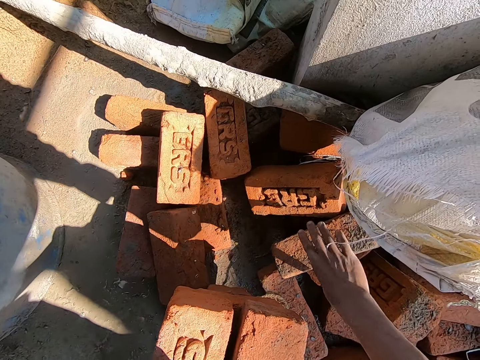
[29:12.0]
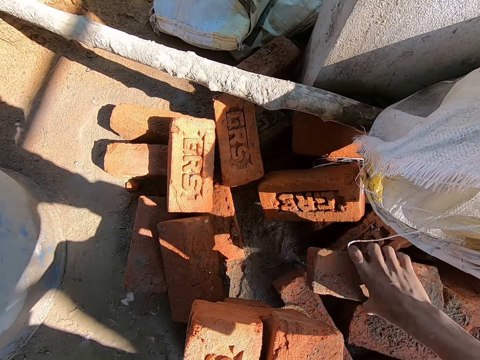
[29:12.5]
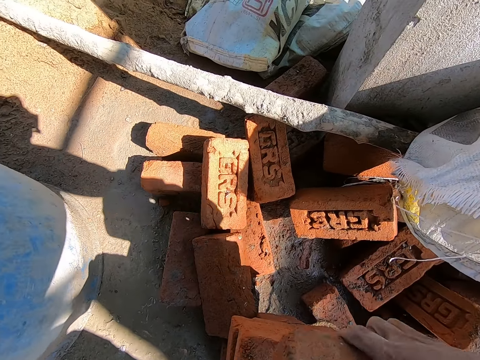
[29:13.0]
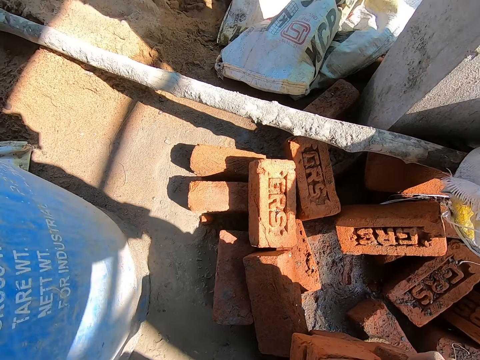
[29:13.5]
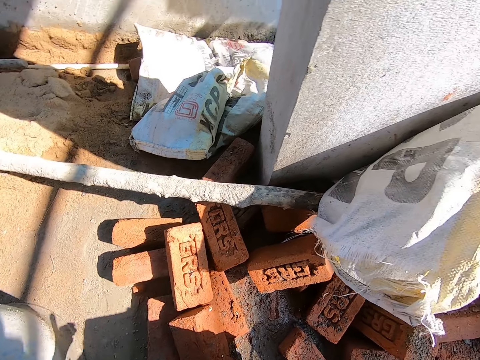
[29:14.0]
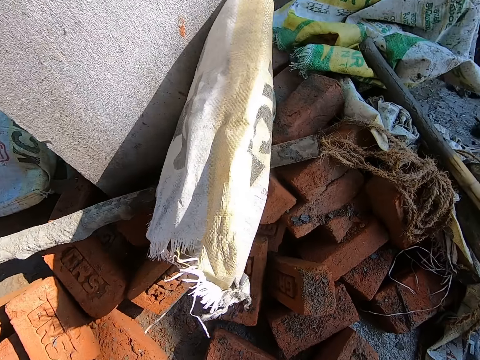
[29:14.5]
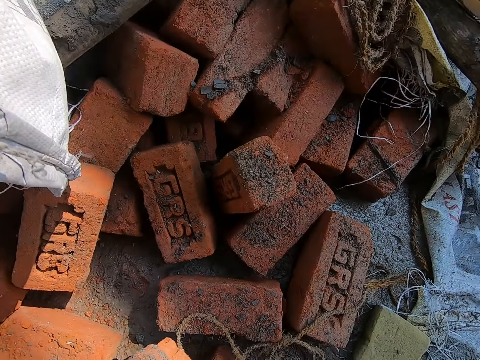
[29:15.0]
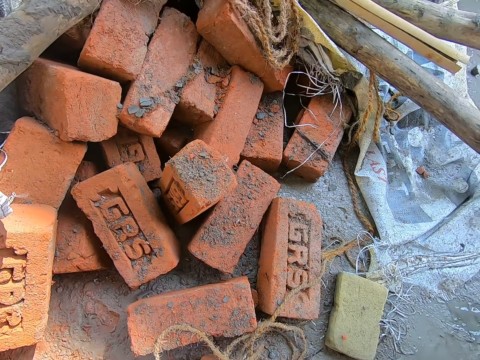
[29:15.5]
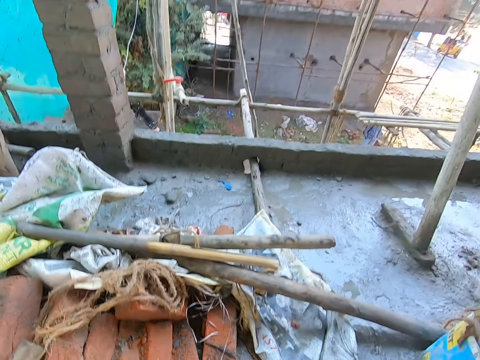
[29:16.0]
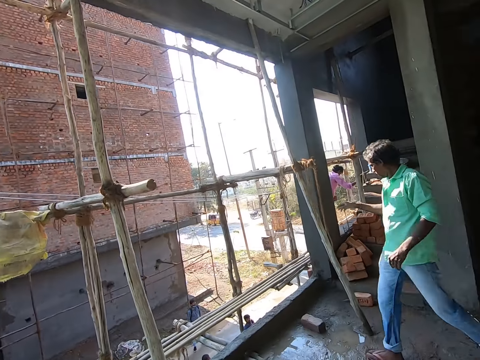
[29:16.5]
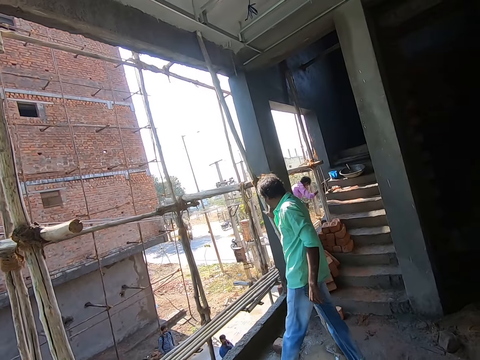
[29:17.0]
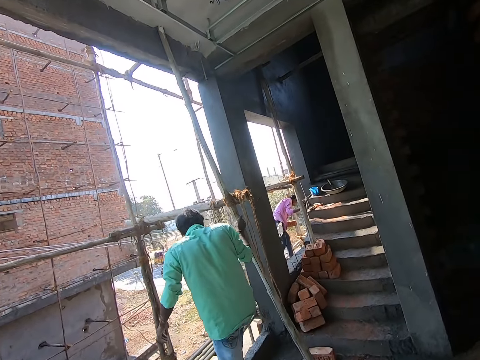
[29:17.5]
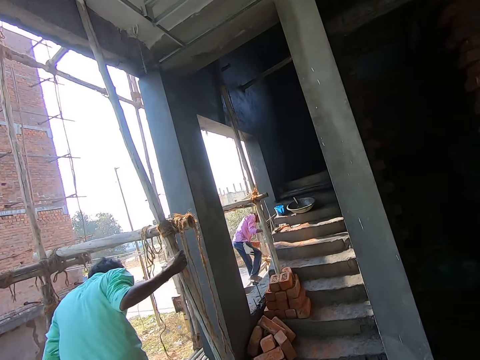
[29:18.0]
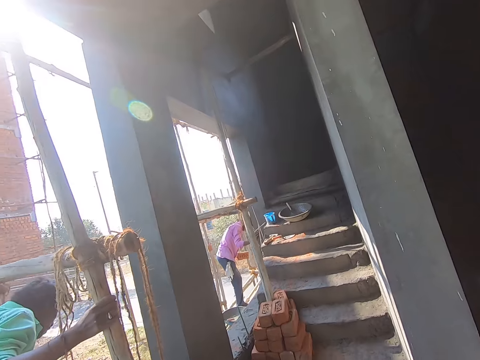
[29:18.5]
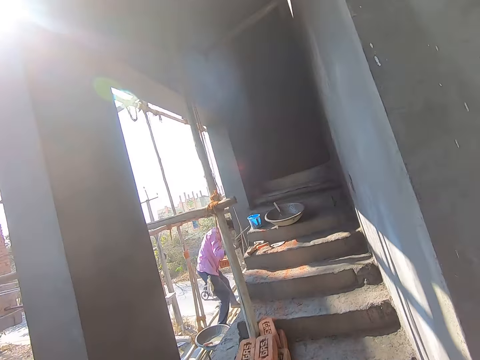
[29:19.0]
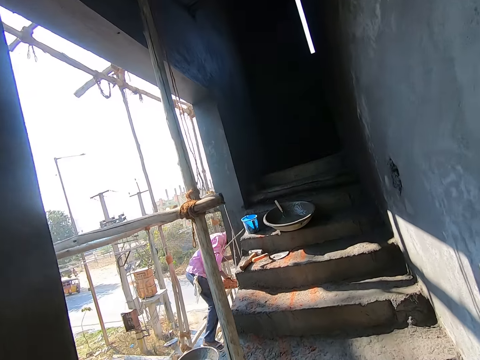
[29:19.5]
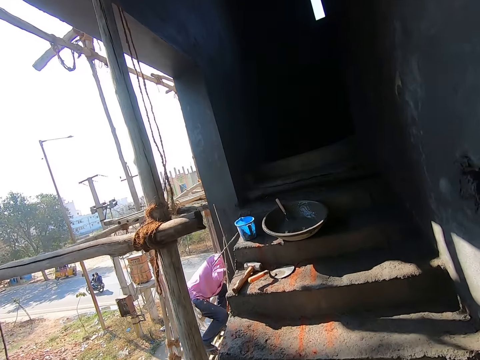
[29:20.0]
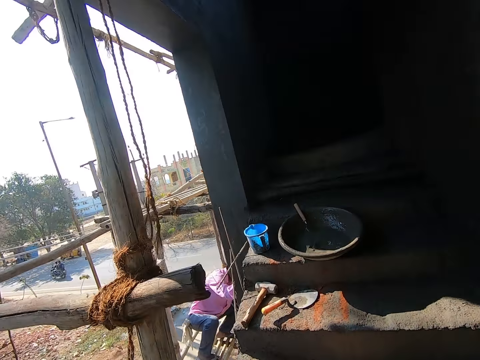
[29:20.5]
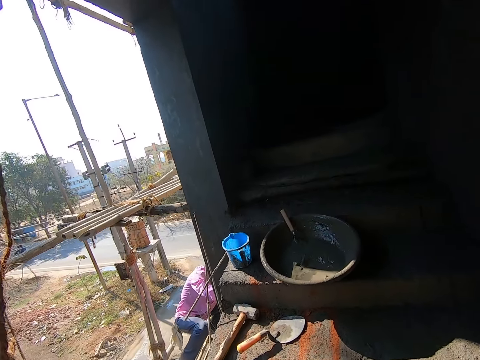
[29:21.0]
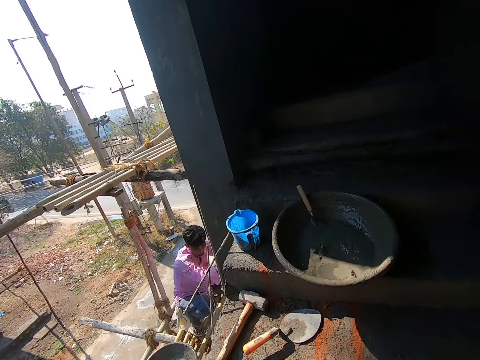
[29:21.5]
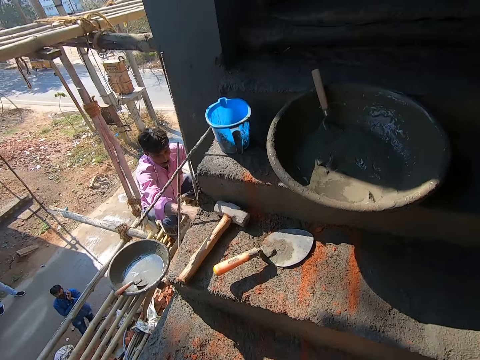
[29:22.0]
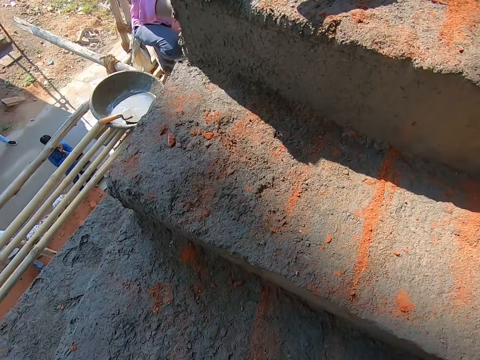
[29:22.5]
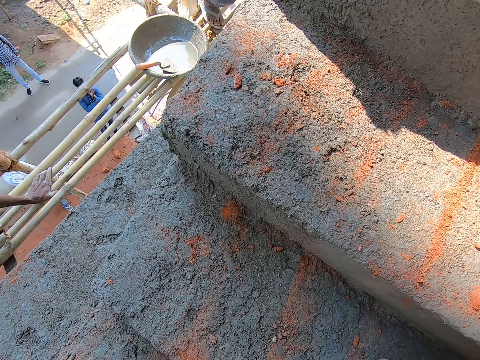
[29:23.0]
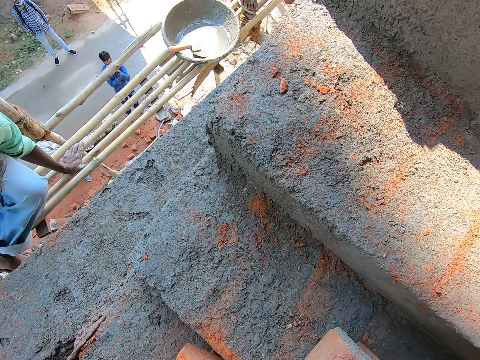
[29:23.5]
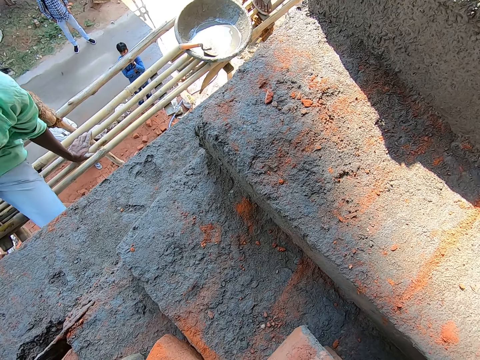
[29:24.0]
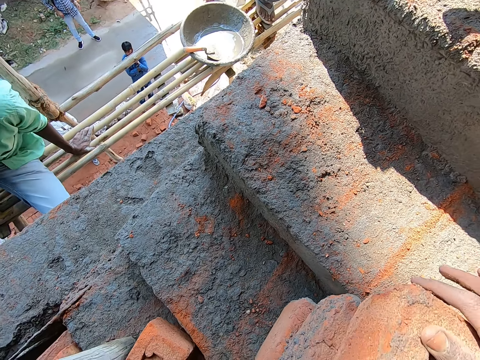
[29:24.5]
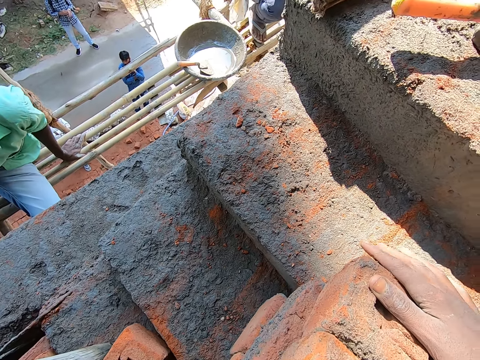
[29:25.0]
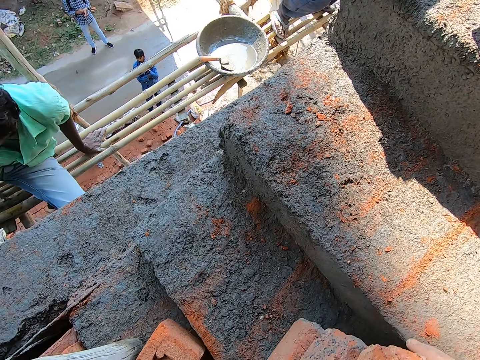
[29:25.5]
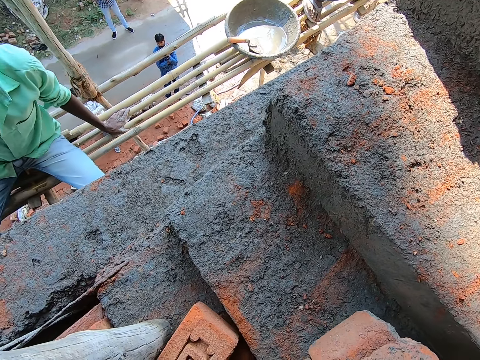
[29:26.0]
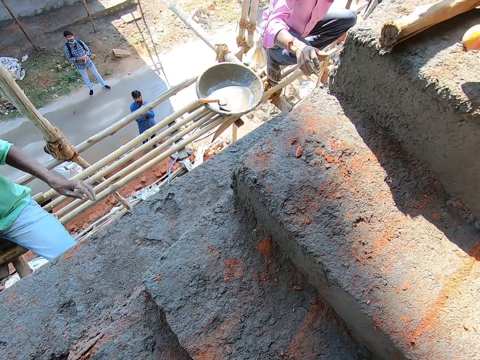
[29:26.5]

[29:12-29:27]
The camera wearer grabs a brick from the pile of bricks with his right hand. He drops the brick on the stack of bricks with his right hand. He lifts the bricks and turns around. A man holds a bamboo stick with his right hand. The camera wearer walks. The man sits on the bamboo scaffolding. The camera wearer puts the bricks down. He holds some bricks with both hands.

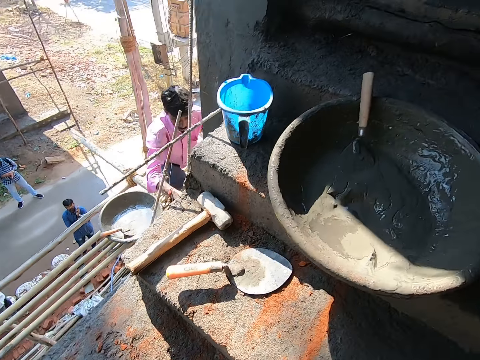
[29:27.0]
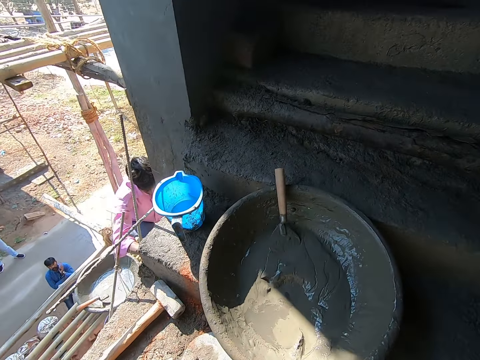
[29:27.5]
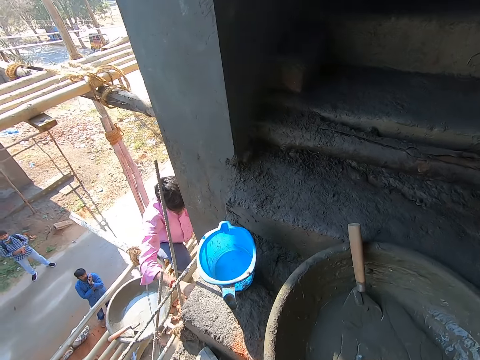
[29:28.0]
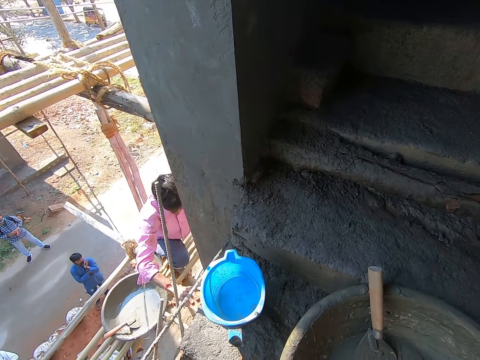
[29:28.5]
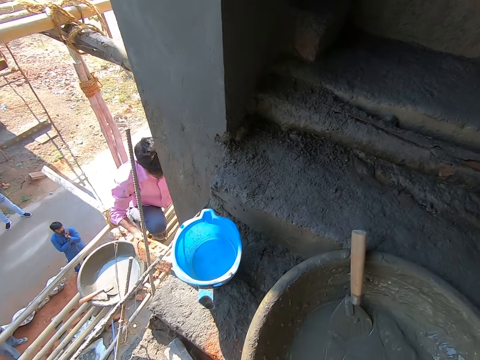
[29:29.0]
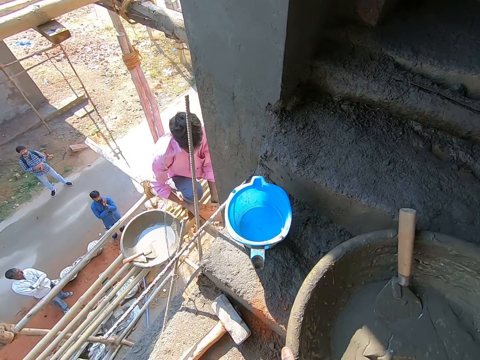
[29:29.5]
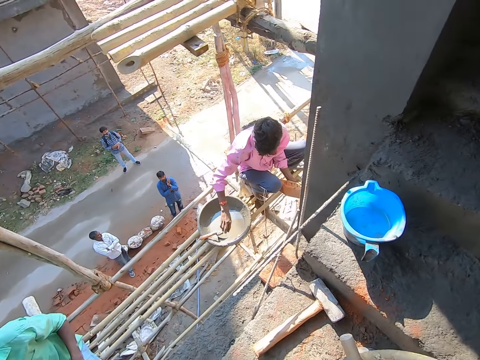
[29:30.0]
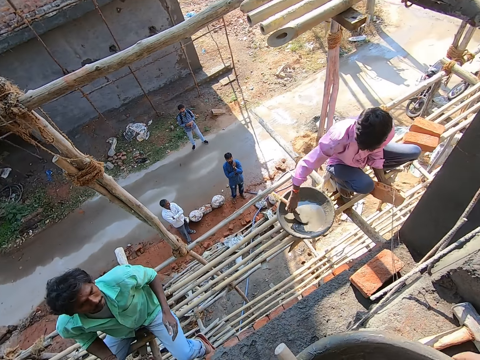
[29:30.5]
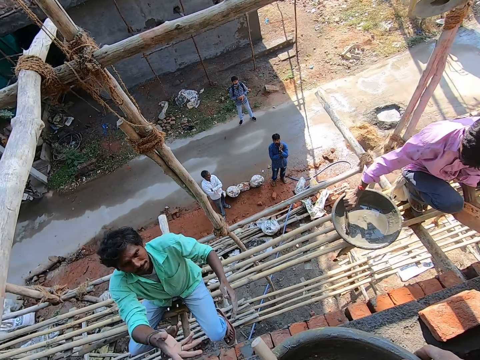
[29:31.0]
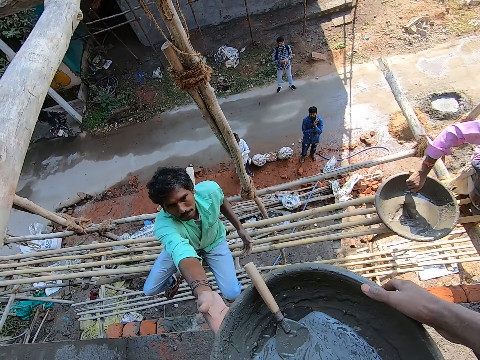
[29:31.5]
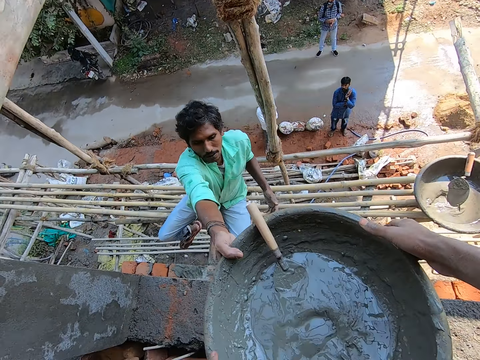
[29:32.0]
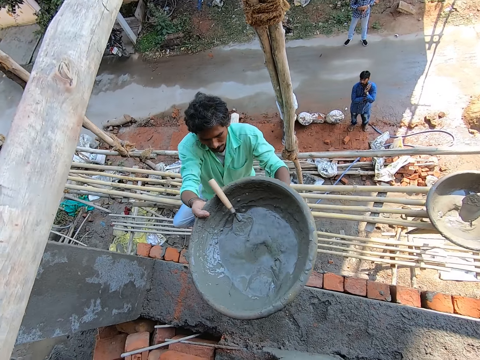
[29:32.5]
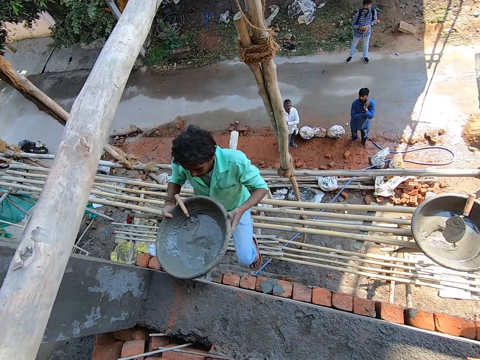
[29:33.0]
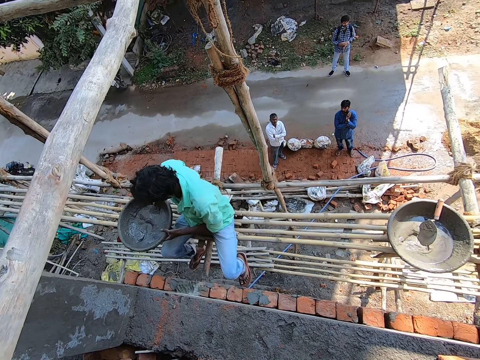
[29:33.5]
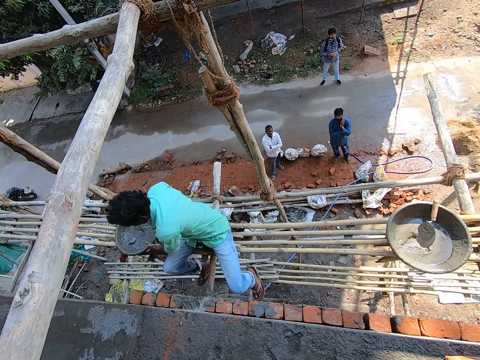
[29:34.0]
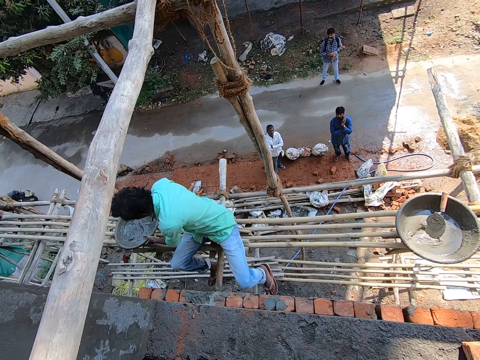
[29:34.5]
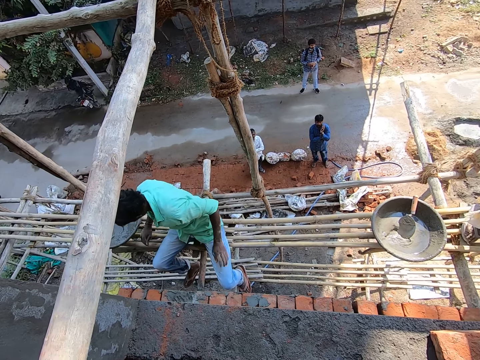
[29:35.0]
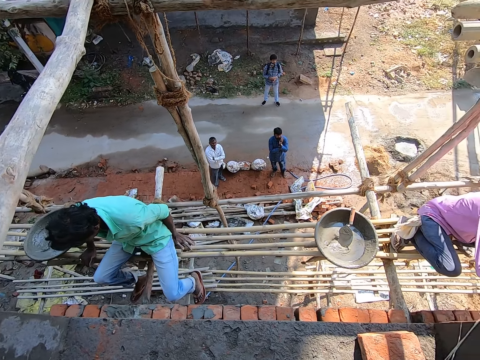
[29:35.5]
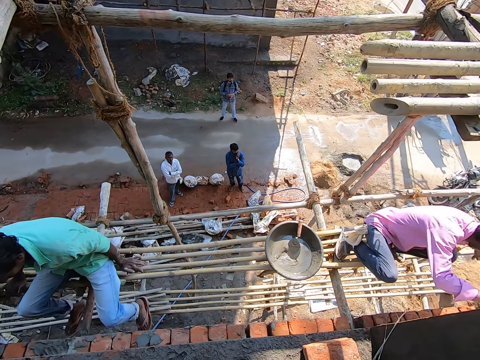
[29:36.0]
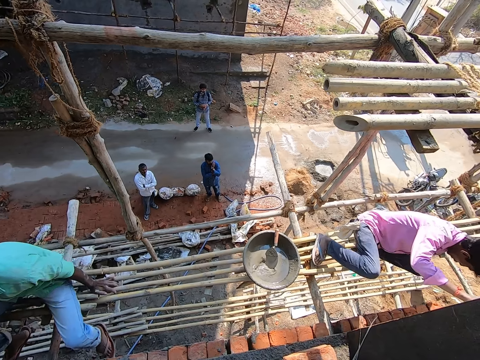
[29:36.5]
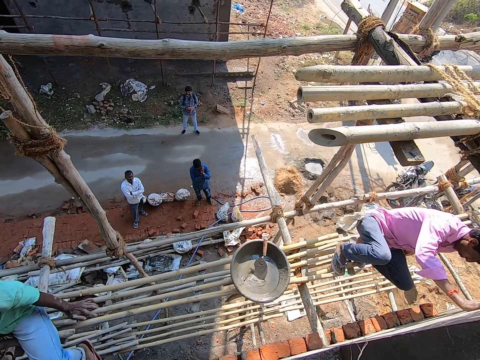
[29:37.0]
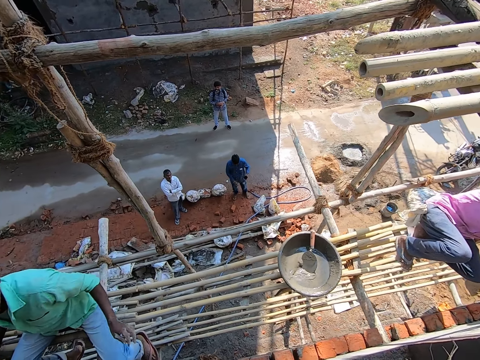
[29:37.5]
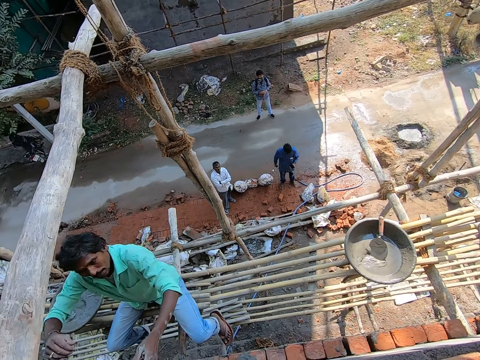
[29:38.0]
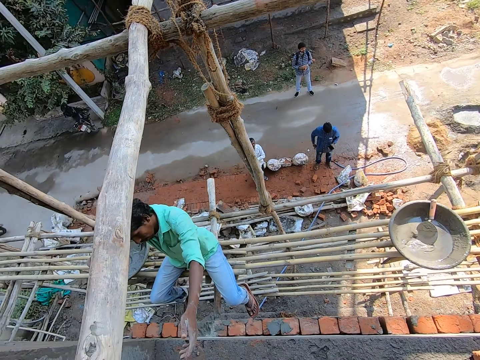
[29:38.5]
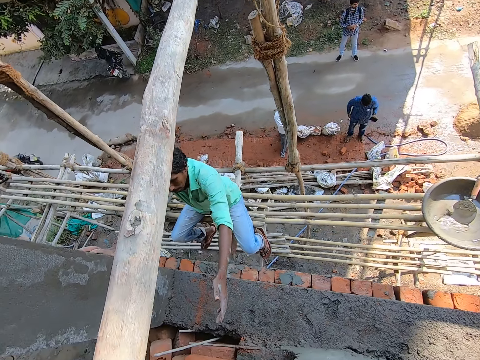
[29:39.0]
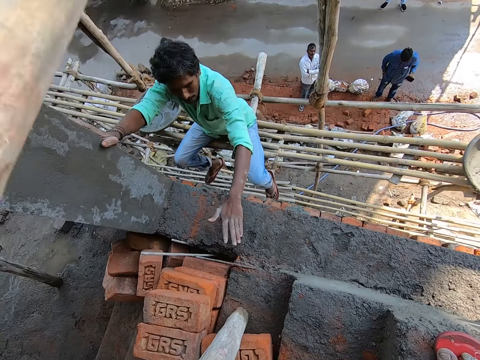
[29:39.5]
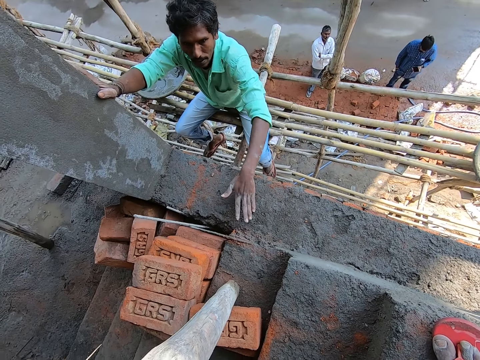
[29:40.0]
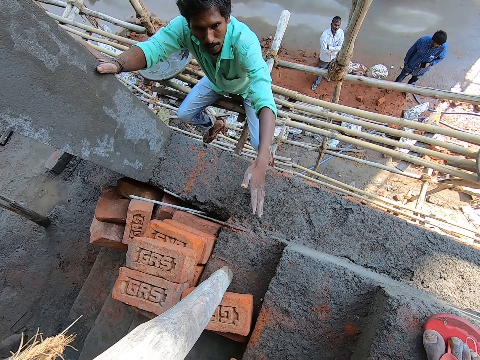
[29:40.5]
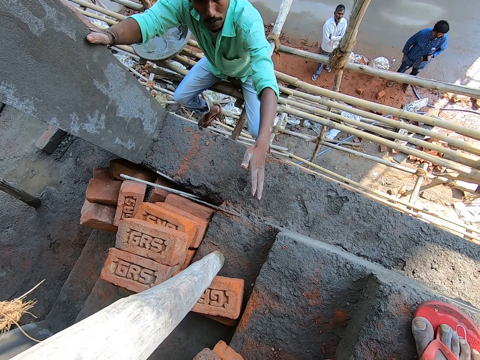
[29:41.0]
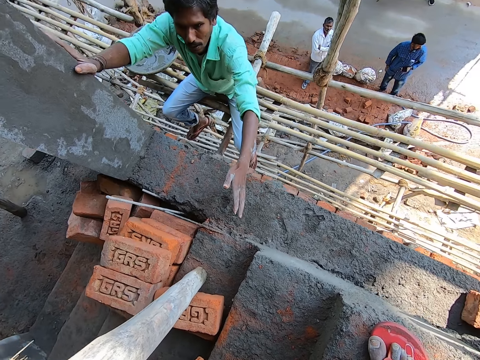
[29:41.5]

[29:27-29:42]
A man grabs a brick from the brick wall with his right hand. The man passes the brick to his left hand. The camera wearer picks the basket of cement. The man grabs the trowel from the cement bowl with his right hand and stirs the cement in the bowl with the trowel in his right hand. The camera wearer passes the cement bowl to another man with both hands. The other man drops the cement bowl on the bamboo scaffolding with both hands and places both hands on the bamboo scaffolding. The other man converses with the camera wearer. The other man places his right hand against the wall and taps the floor with his left hand.
